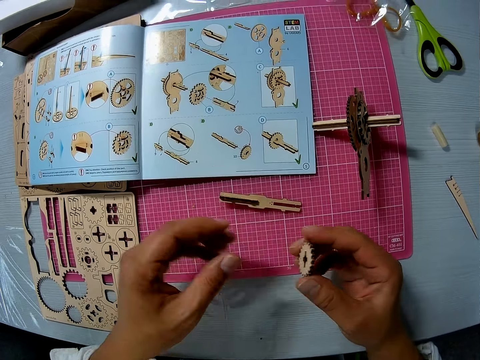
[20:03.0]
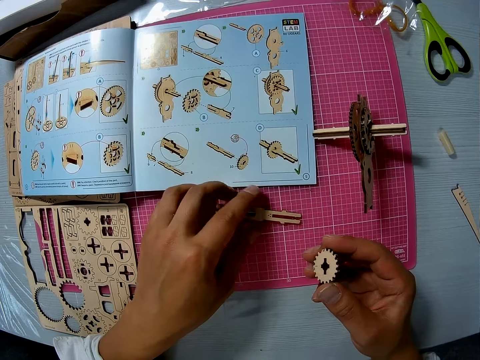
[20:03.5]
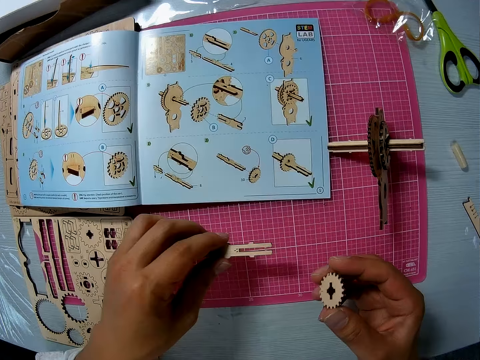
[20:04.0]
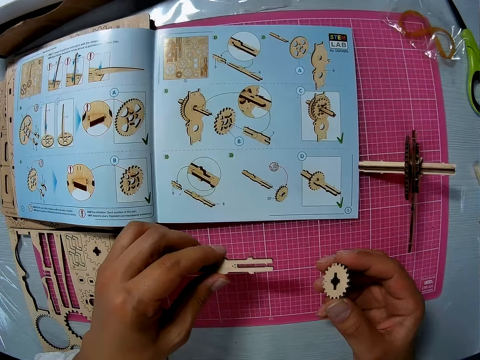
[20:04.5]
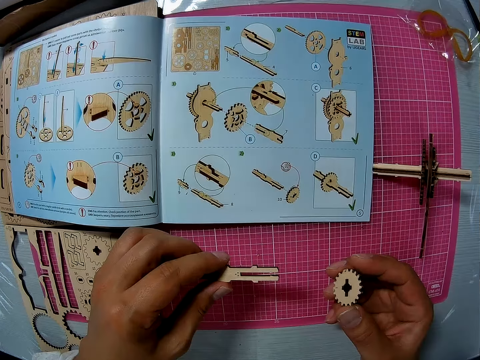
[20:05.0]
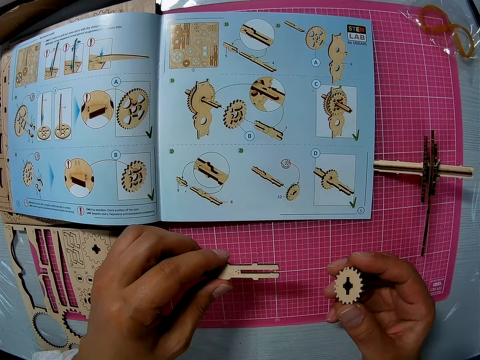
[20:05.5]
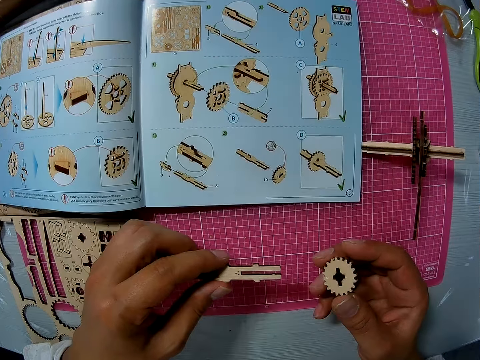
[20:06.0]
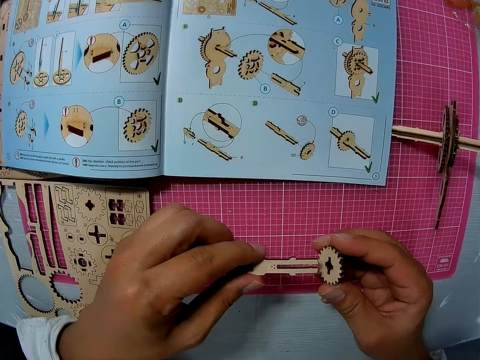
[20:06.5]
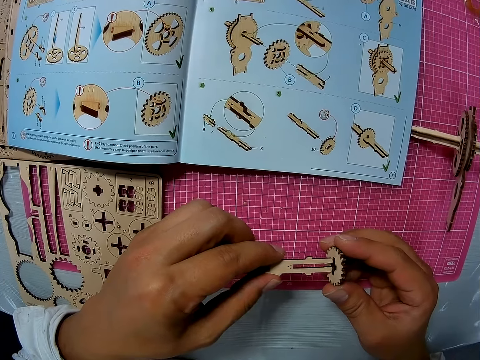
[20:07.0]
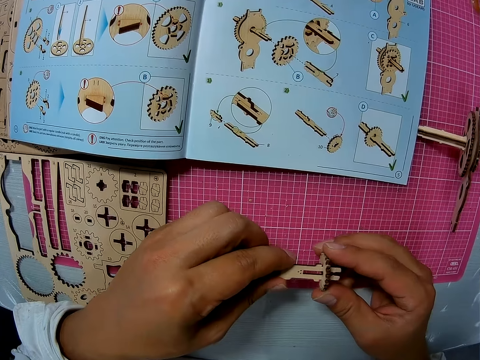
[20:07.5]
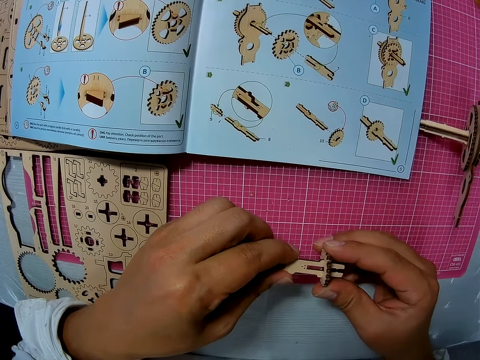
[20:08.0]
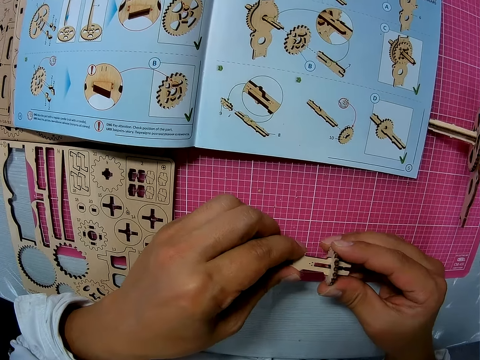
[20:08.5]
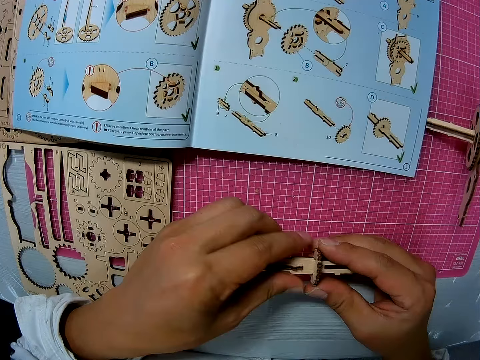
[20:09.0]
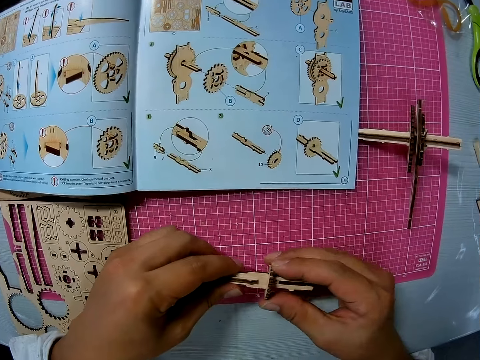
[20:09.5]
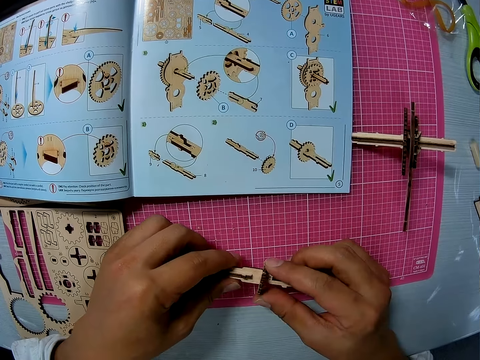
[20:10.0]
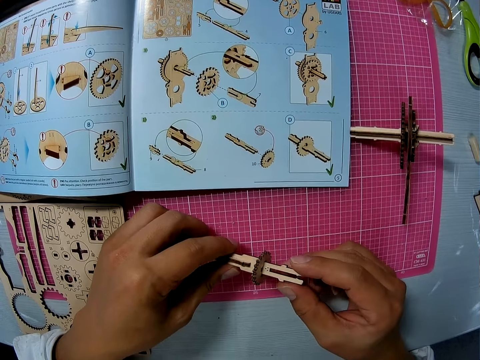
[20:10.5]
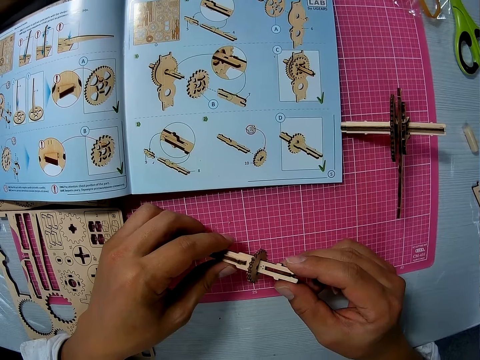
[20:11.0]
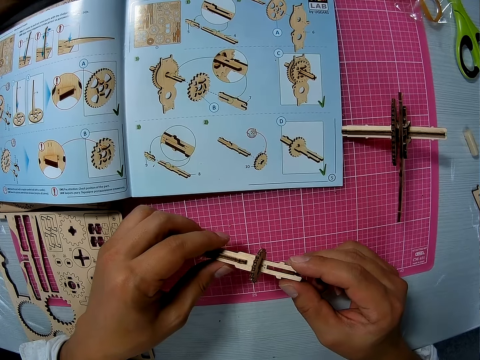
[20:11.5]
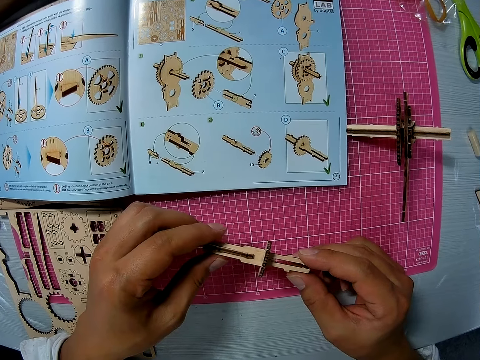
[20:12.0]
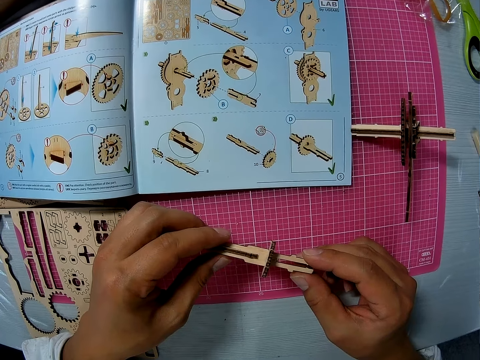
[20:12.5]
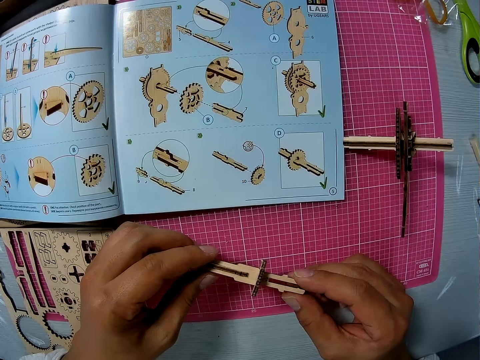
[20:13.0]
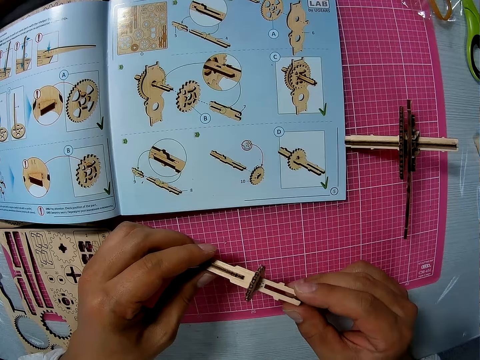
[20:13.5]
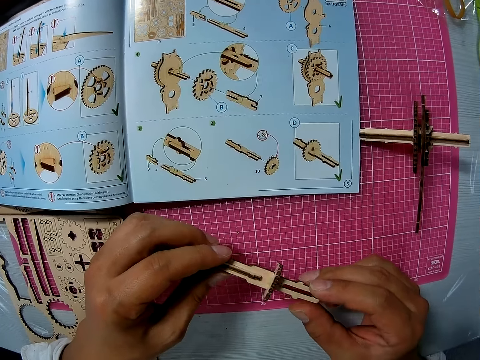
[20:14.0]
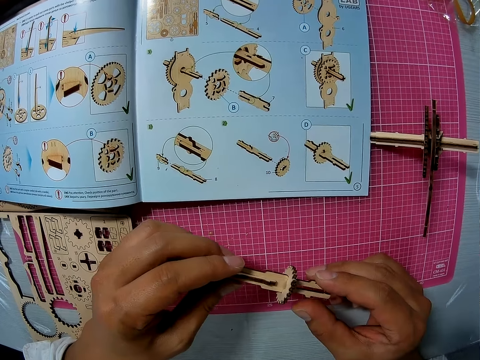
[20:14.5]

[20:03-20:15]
The camera wearer picks a piece of wood craft from the table. They join the two pieces of wood craft.

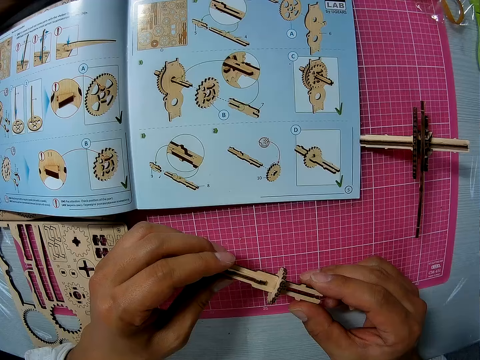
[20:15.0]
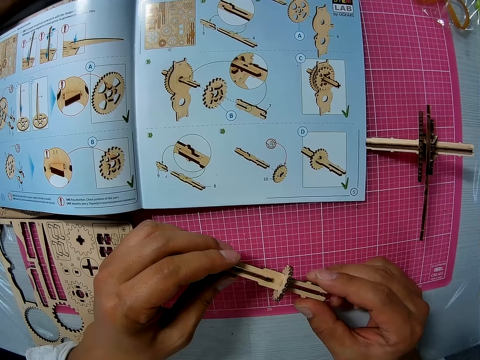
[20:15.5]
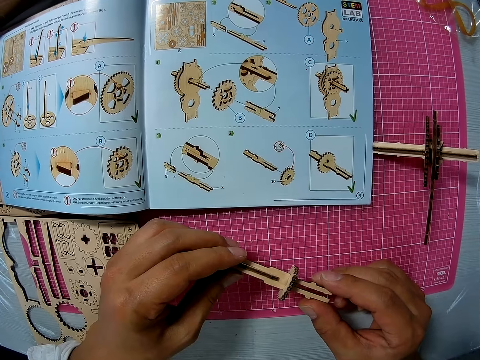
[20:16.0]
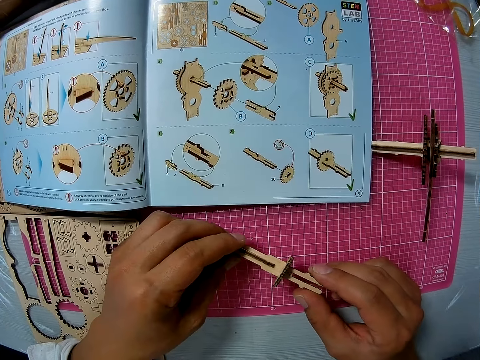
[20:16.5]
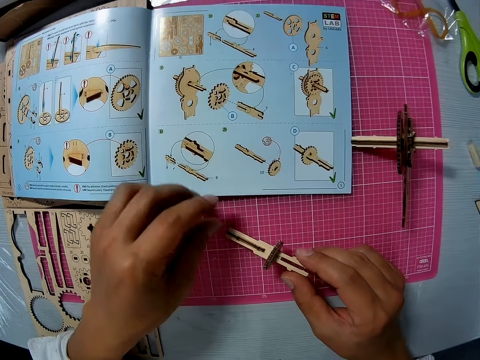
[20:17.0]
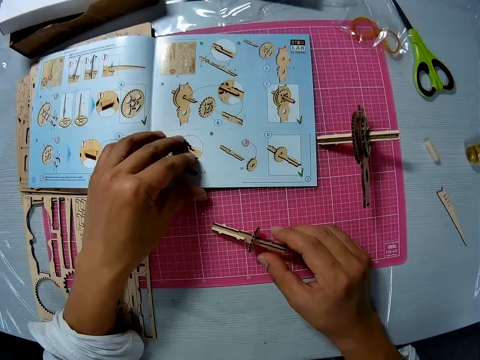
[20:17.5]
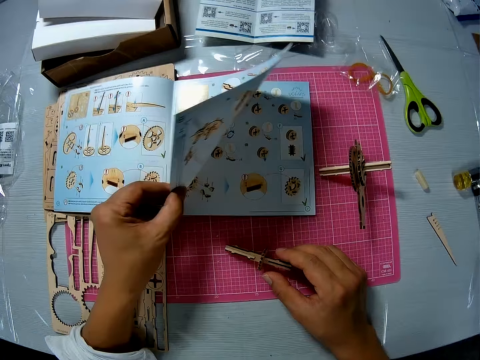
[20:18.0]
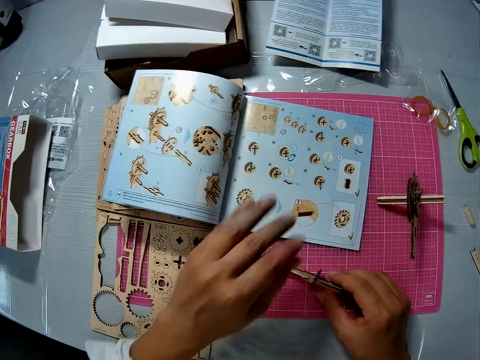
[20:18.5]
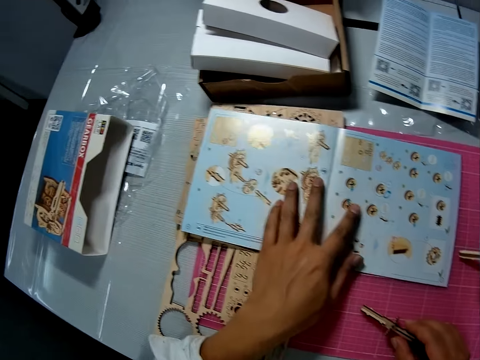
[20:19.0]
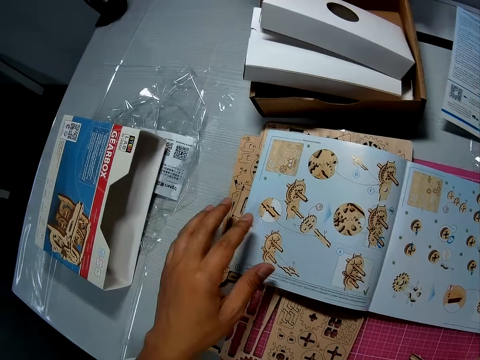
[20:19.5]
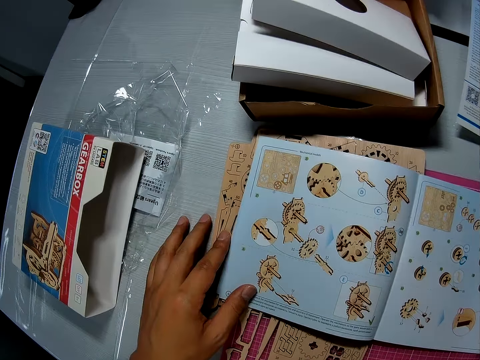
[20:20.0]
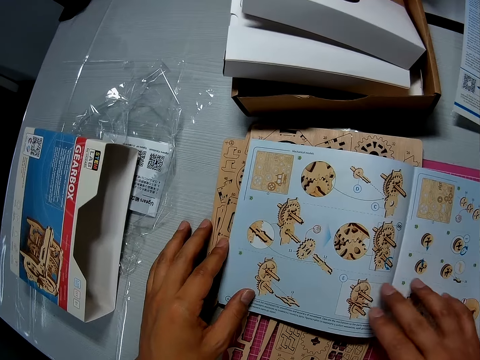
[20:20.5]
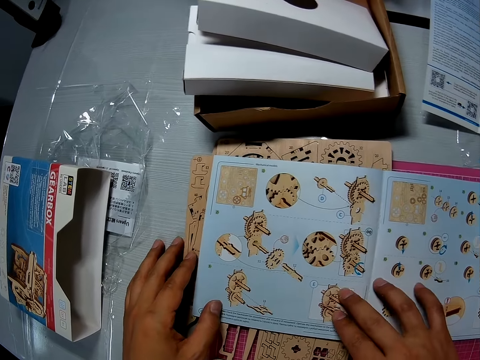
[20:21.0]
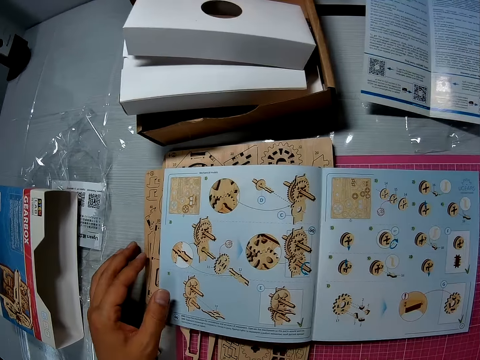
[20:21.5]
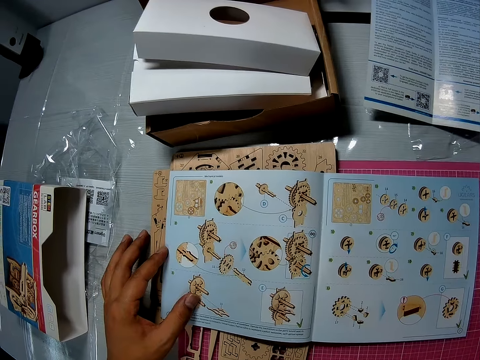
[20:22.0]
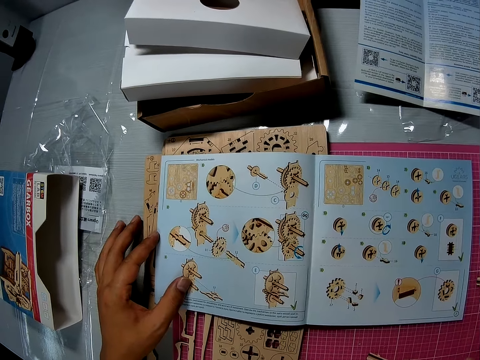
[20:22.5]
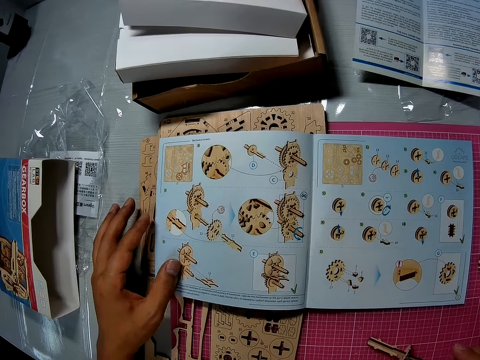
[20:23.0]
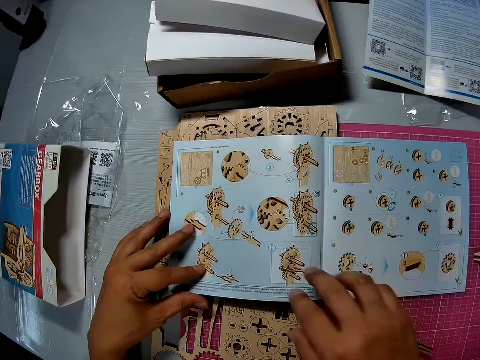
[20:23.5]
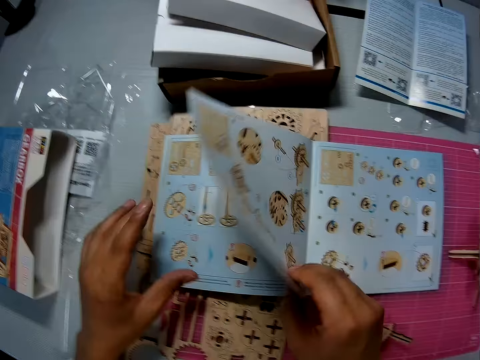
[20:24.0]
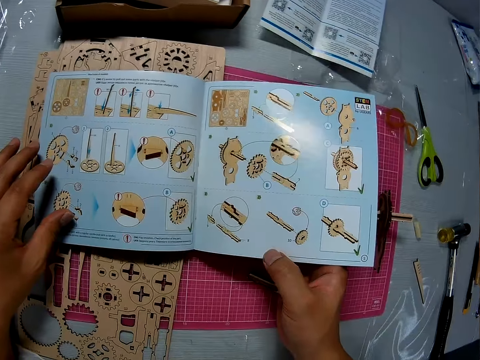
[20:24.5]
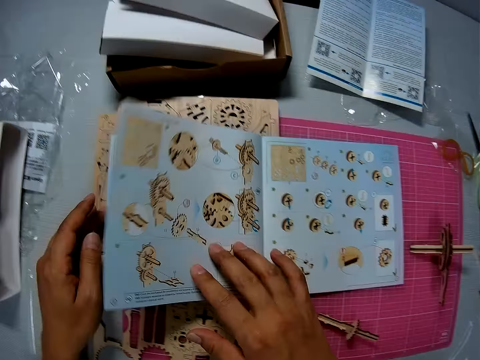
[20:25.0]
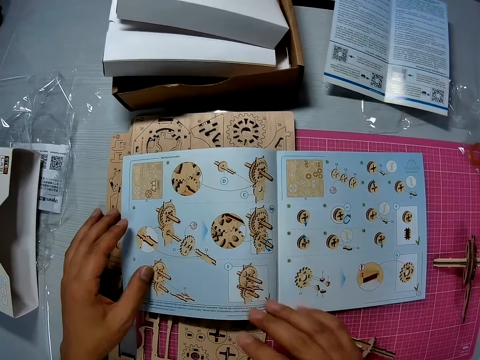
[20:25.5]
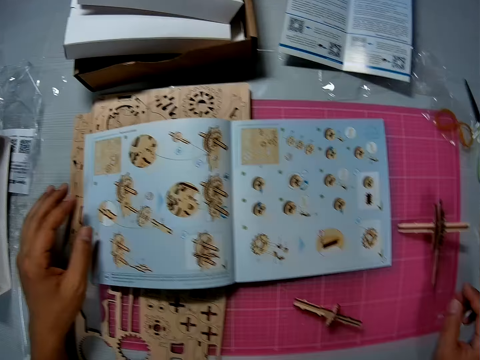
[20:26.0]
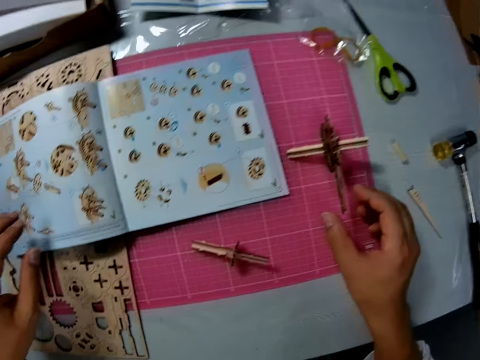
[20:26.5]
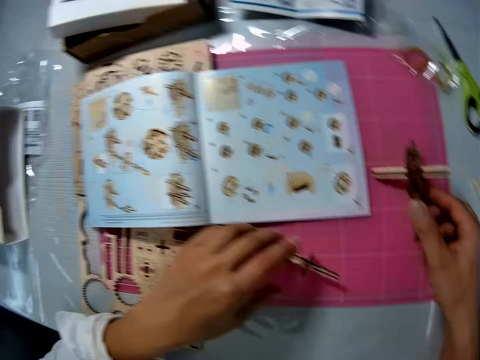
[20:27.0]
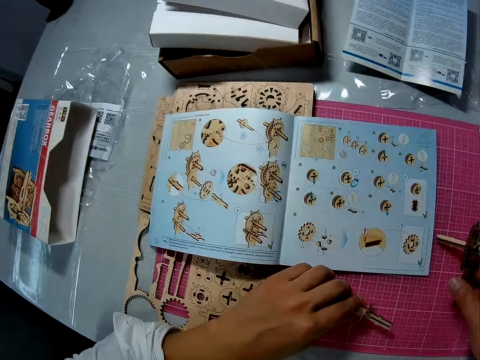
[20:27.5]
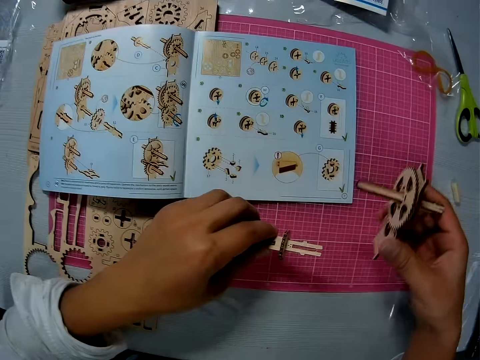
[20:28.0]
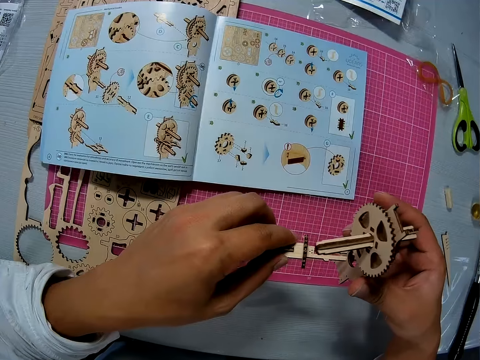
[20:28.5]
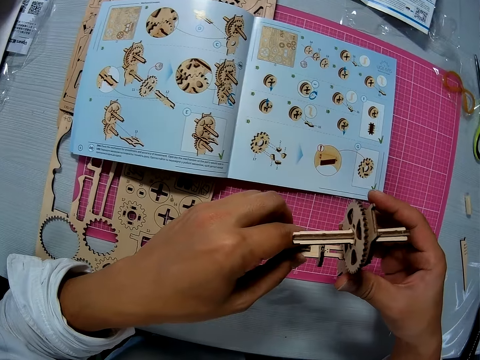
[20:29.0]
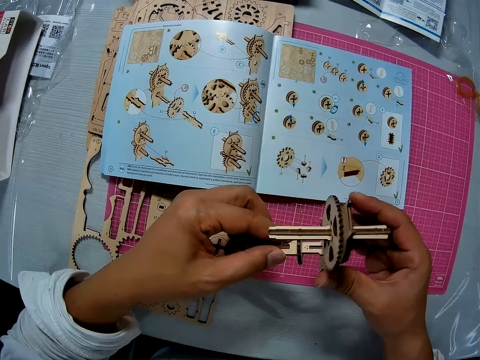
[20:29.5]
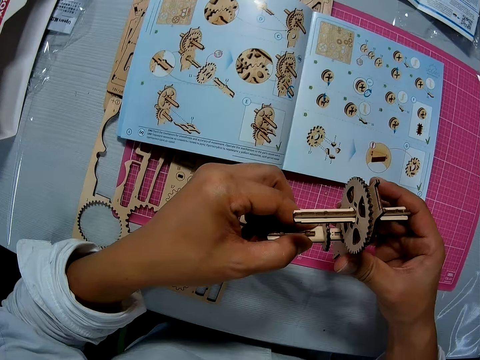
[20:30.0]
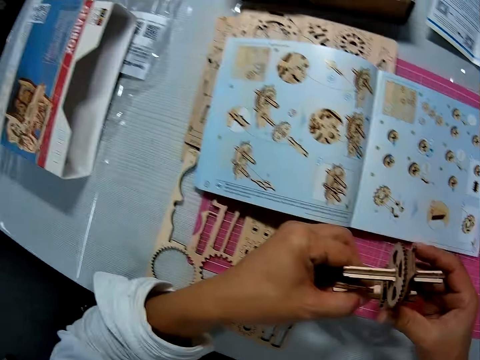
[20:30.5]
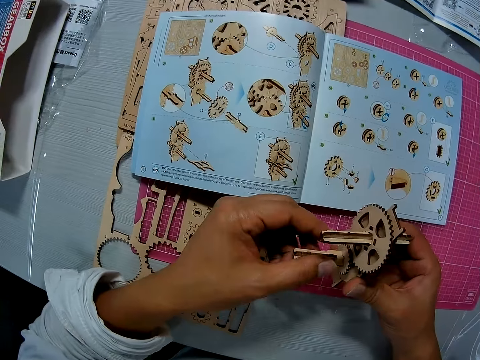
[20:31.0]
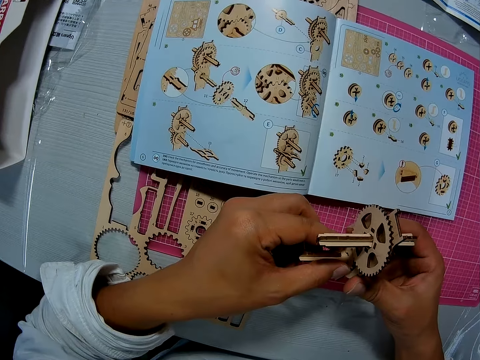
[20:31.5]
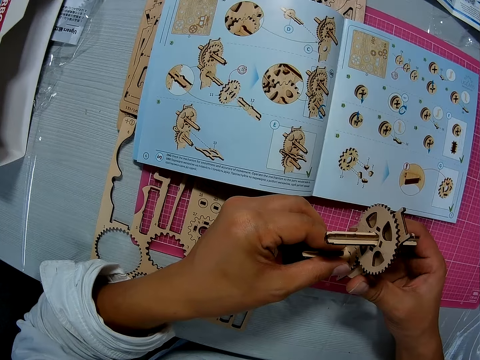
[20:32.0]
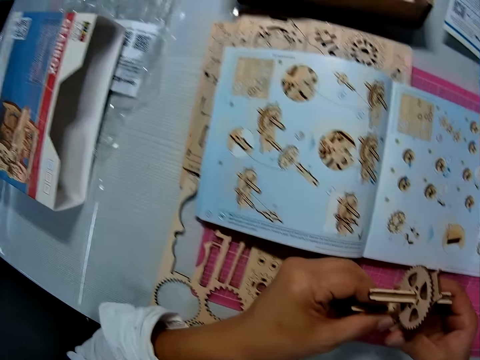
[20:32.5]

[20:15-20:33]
The camera wearer drops the attached pieces. They flip open a page in the book and look at the book. They flip open a page in the book. They flip open a page in the book again. They pick the model. They pick pieces of wood craft from the table. They attach the piece to the model.
